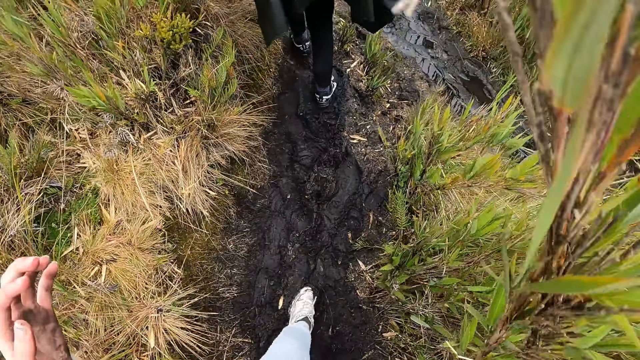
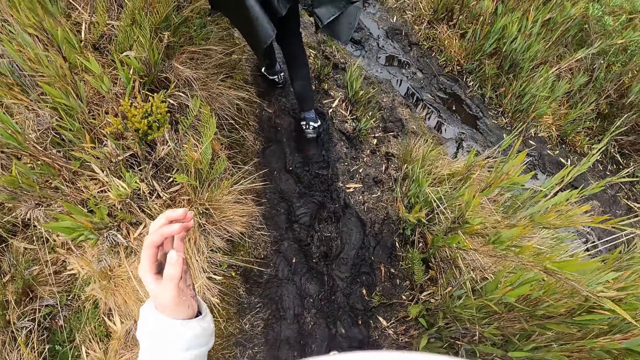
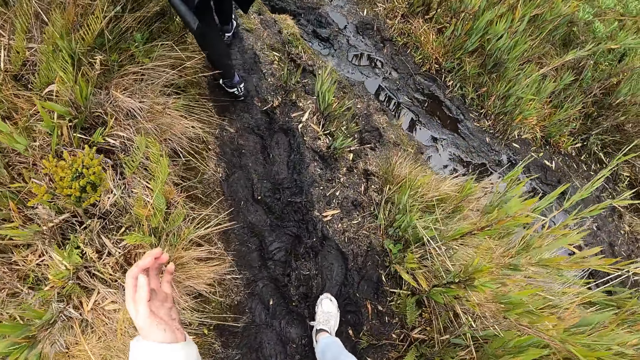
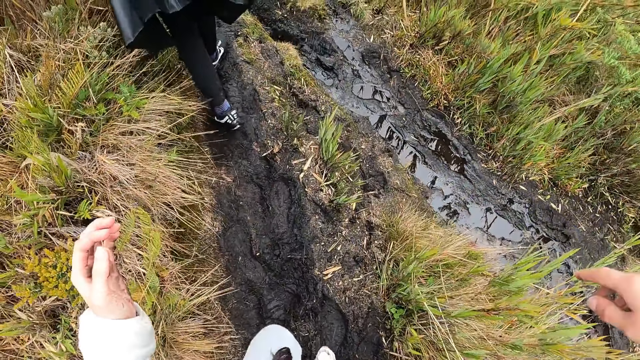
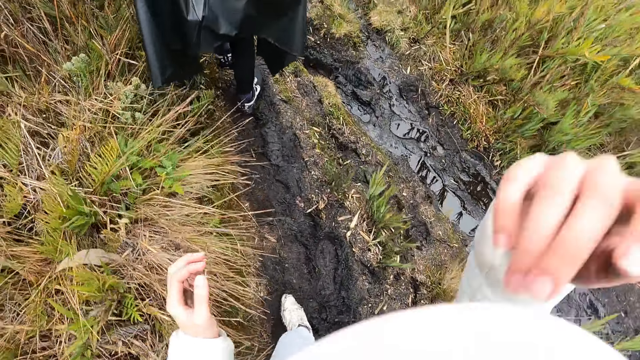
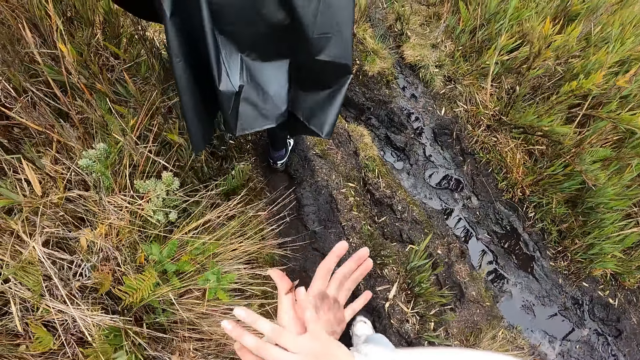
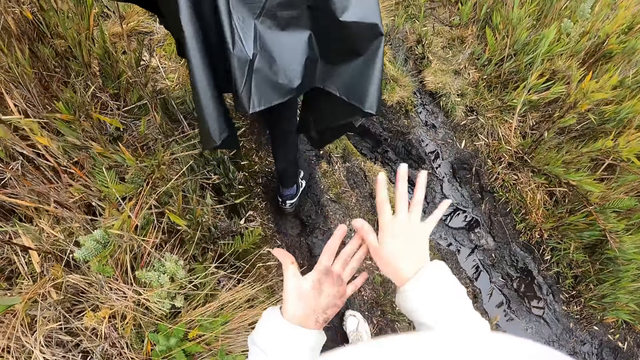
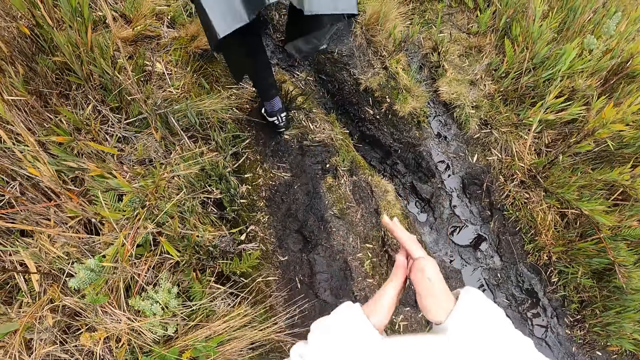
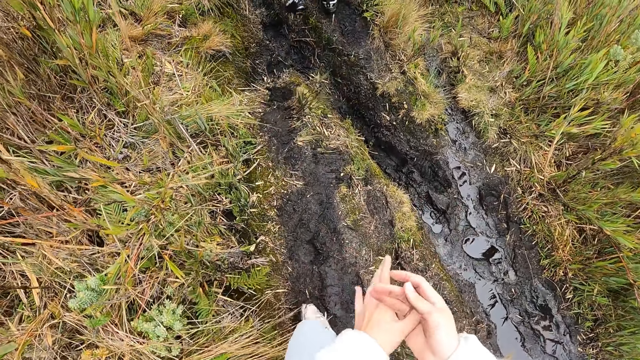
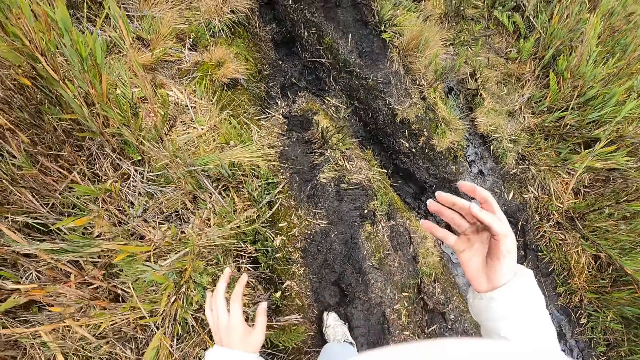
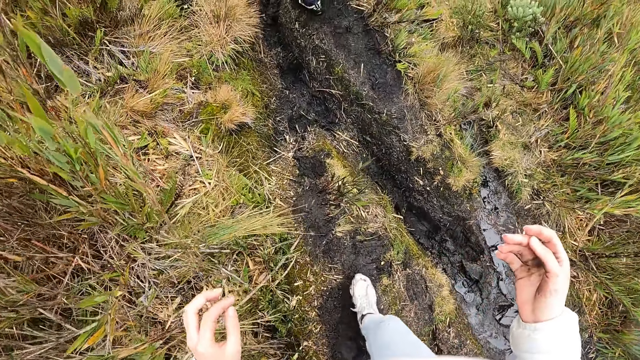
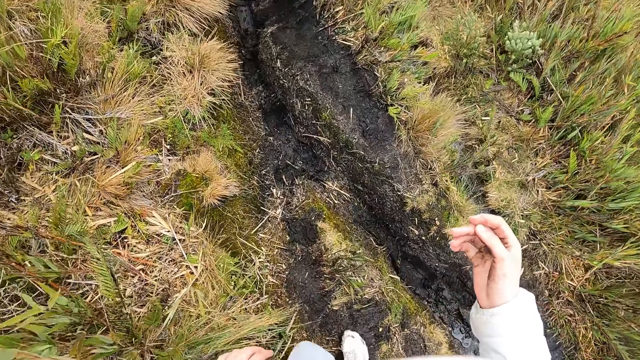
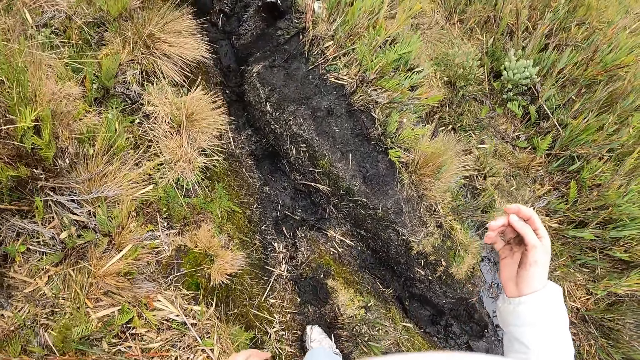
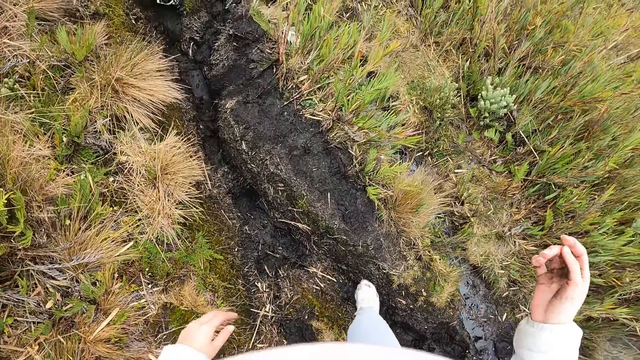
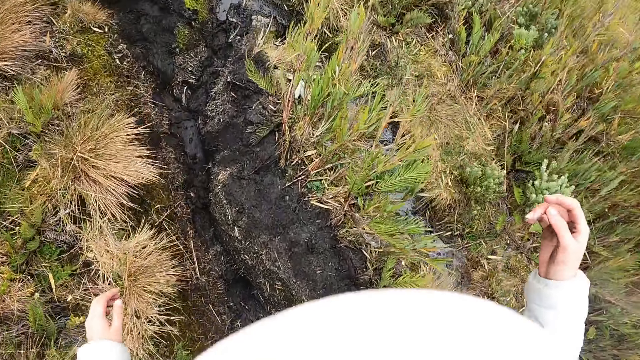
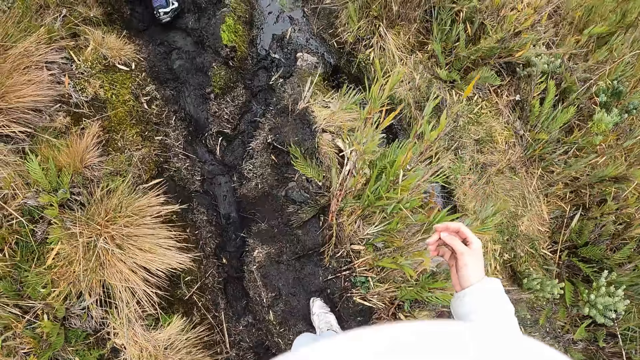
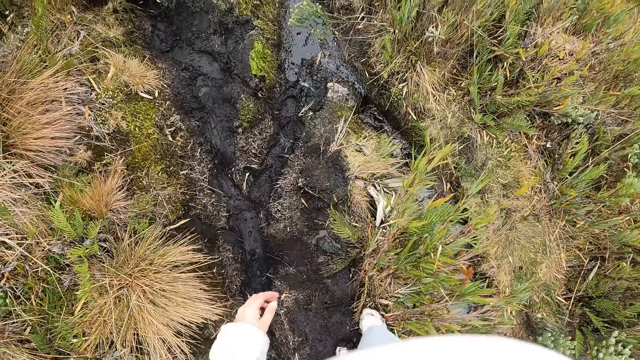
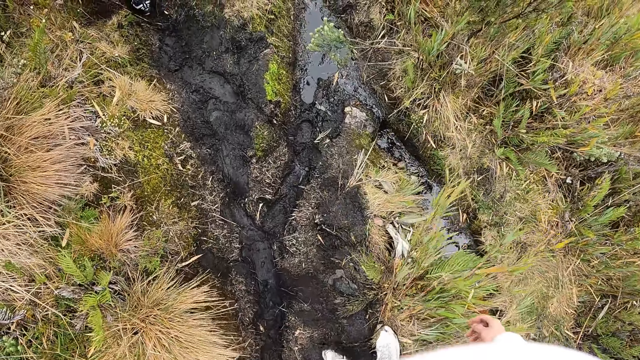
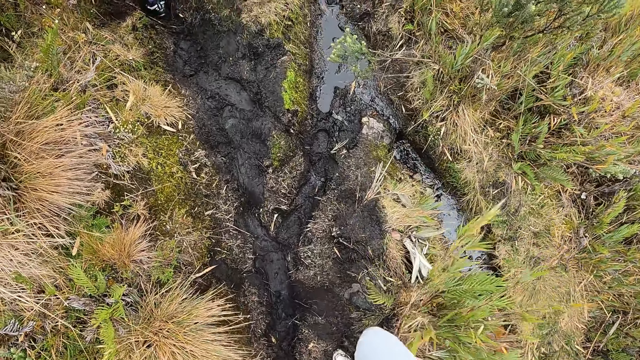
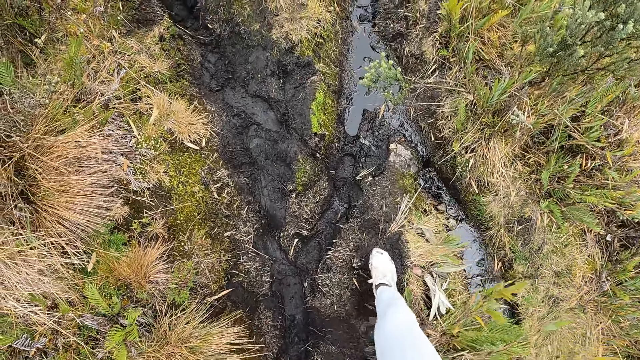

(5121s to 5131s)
The camera wearer dusts both palms together. A person walks around. The camera wearer walks around.

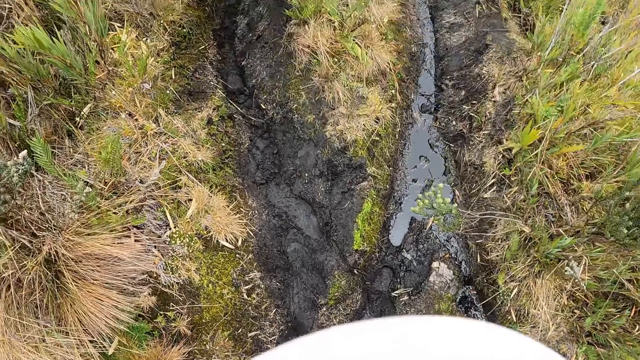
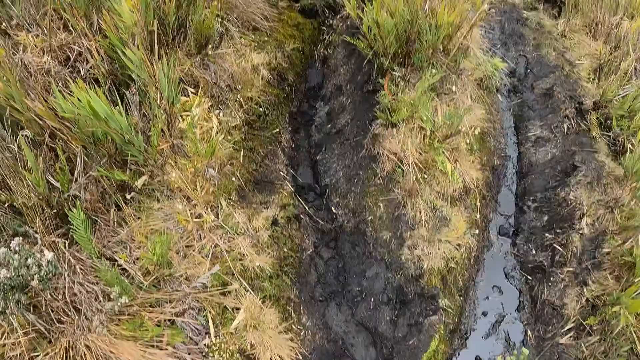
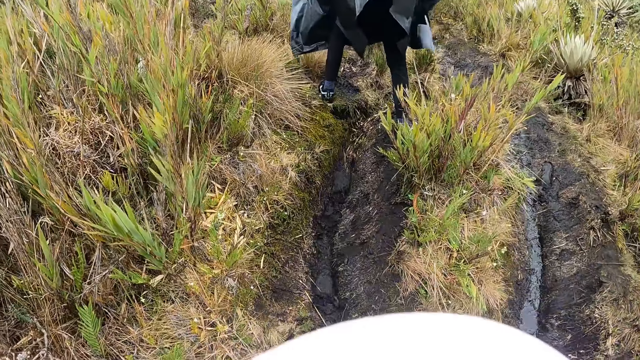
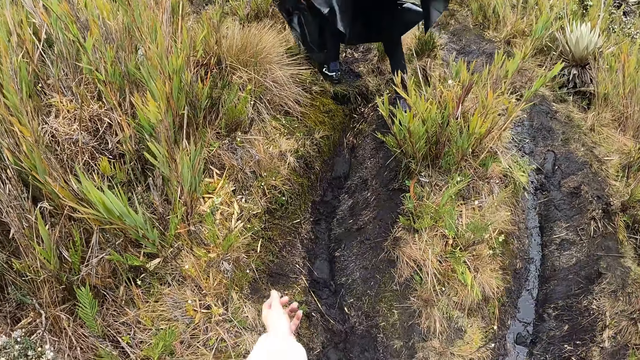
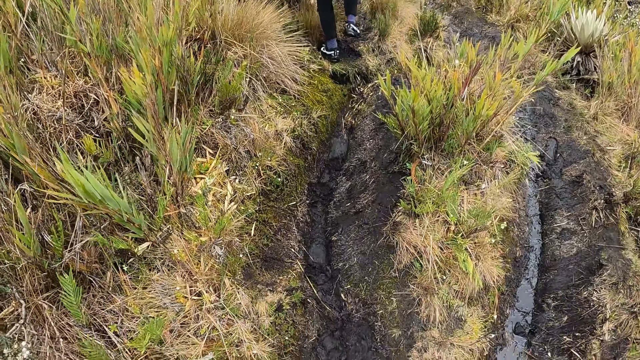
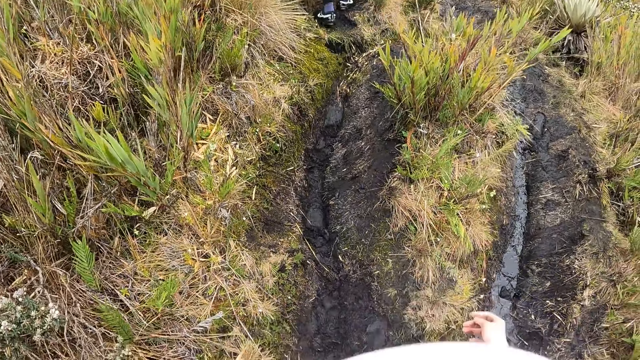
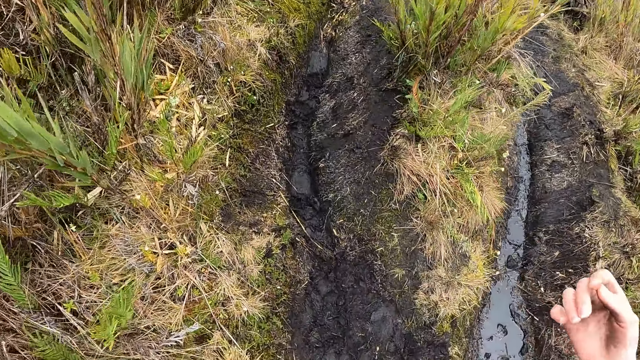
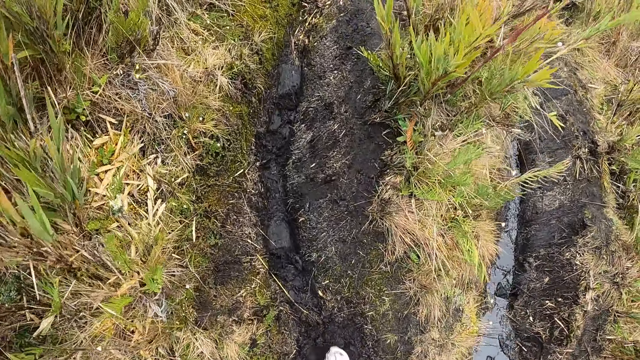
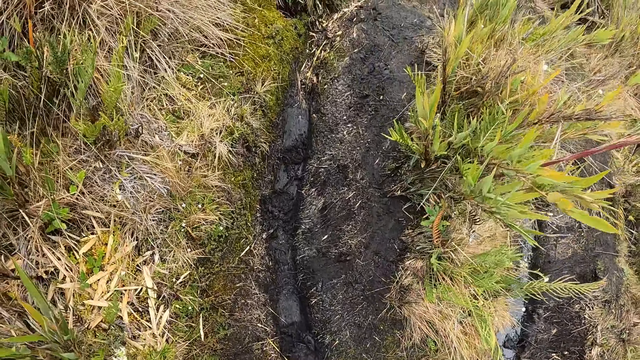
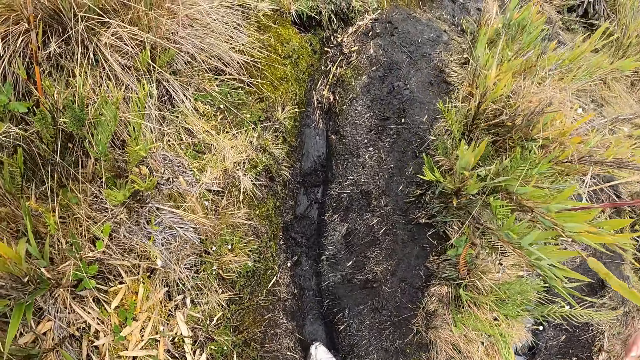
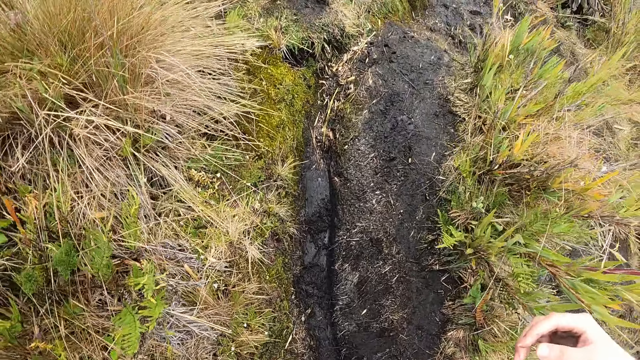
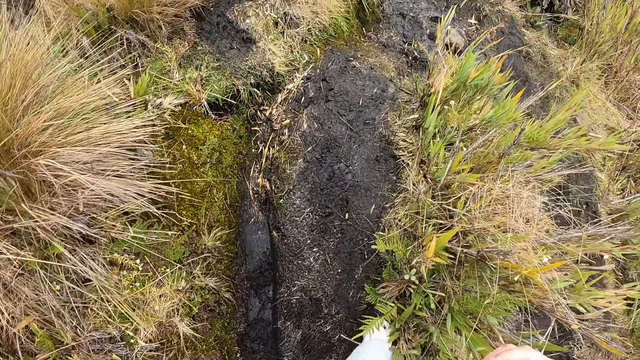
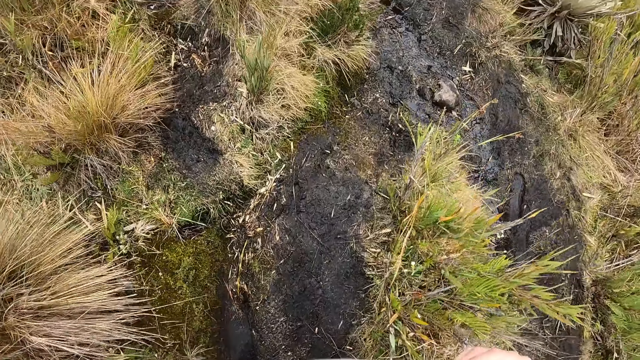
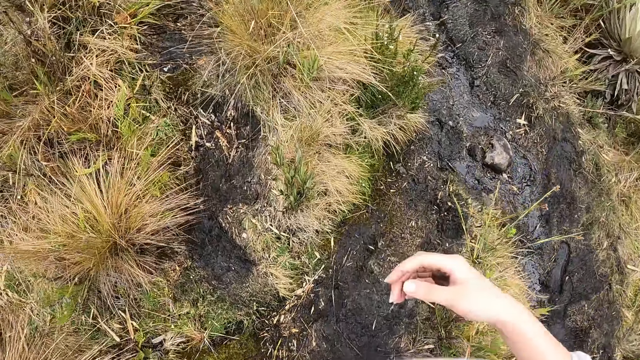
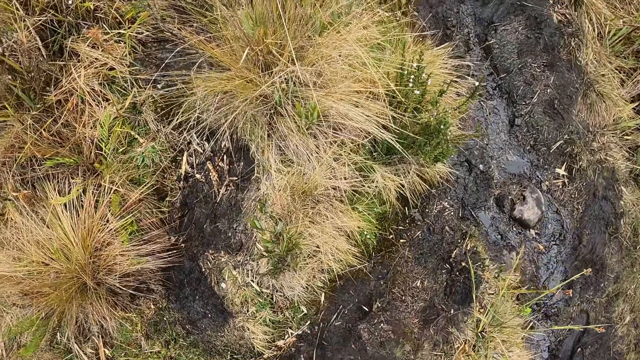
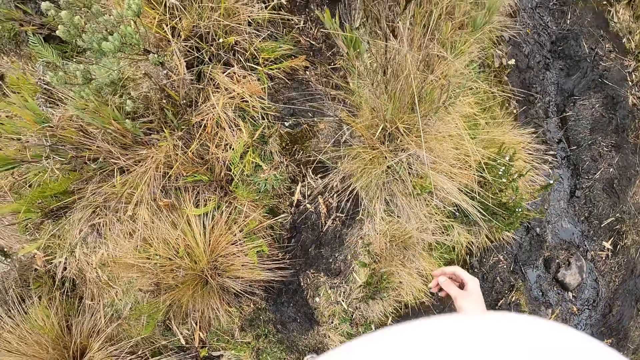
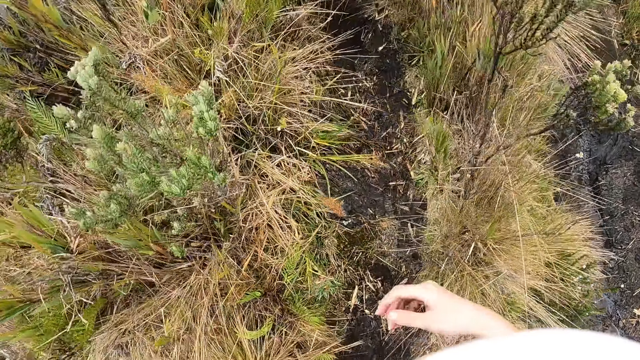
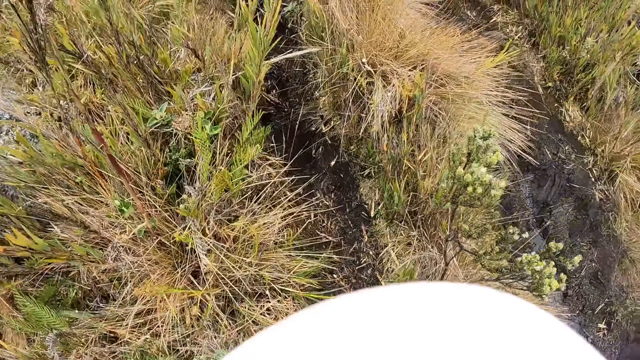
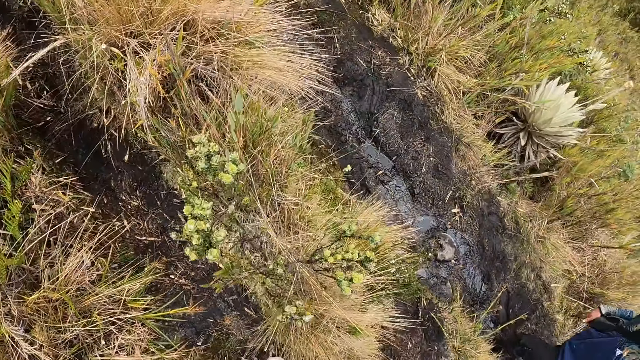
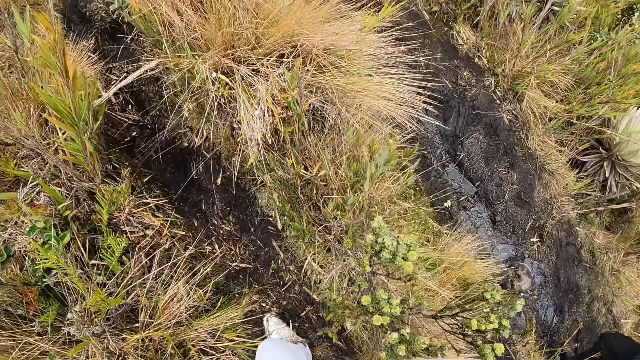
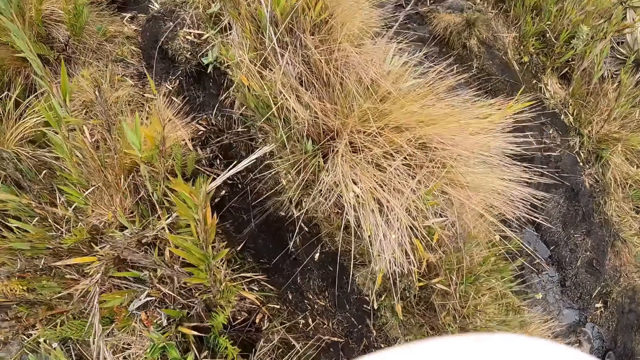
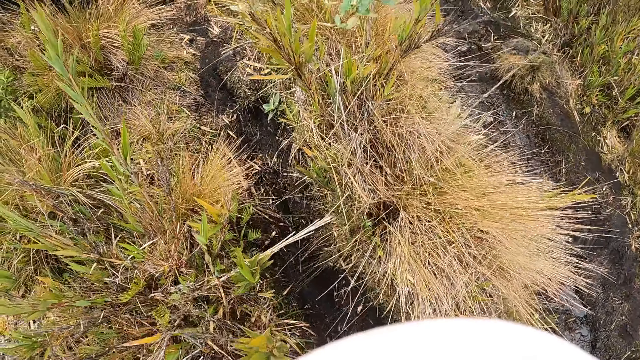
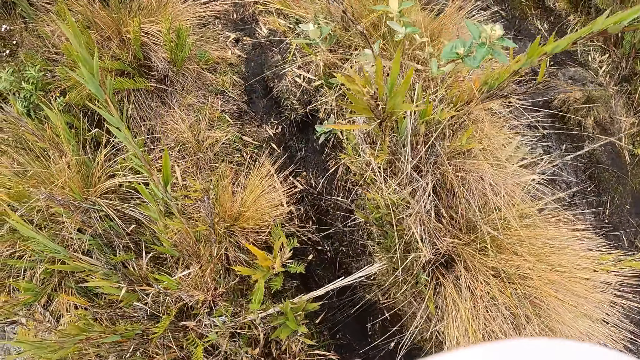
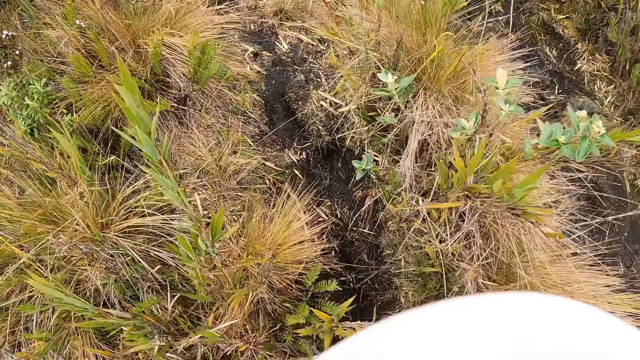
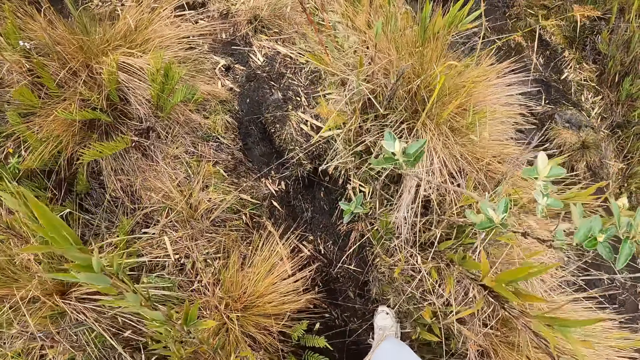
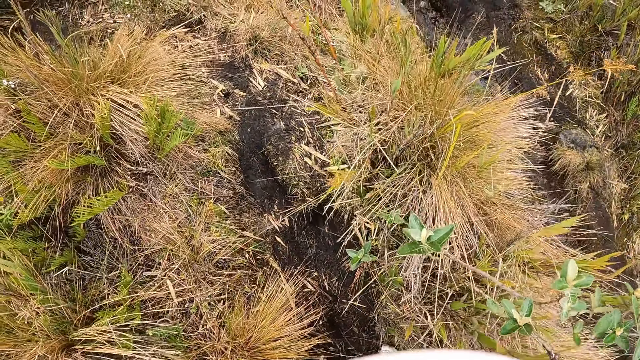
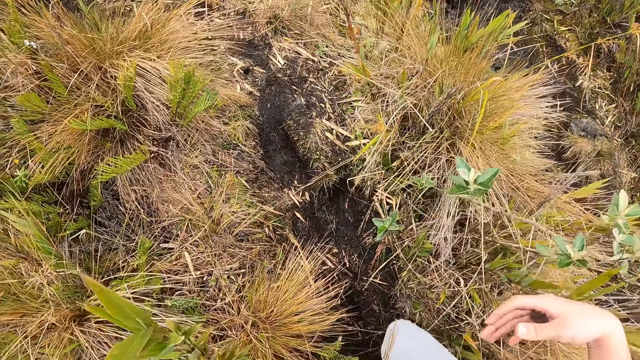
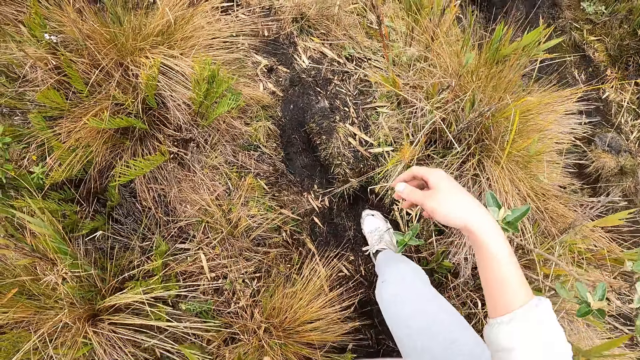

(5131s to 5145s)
The person walks around. The camera wearer moves a hand. They walk around.
